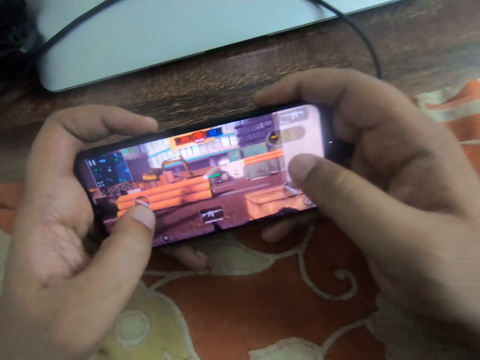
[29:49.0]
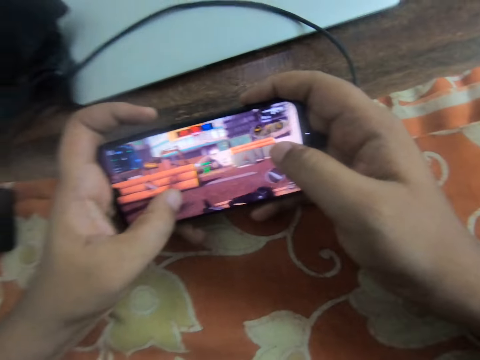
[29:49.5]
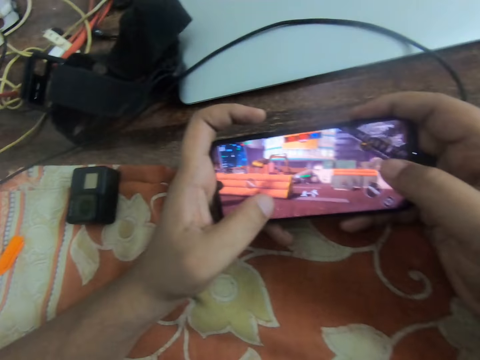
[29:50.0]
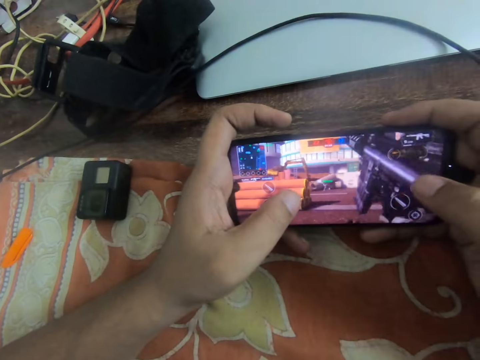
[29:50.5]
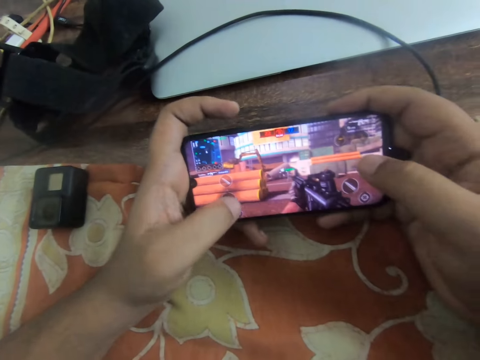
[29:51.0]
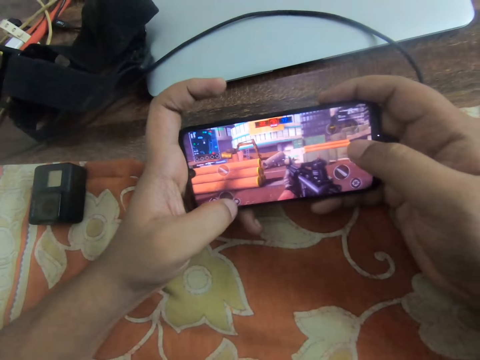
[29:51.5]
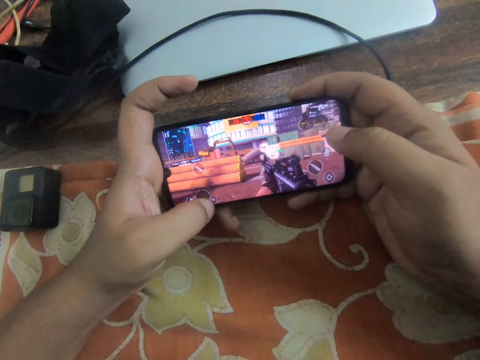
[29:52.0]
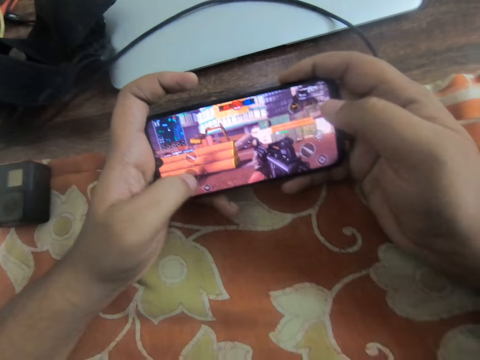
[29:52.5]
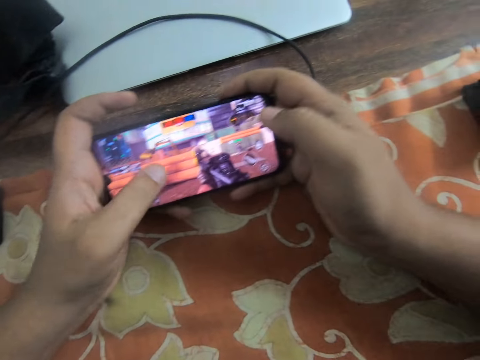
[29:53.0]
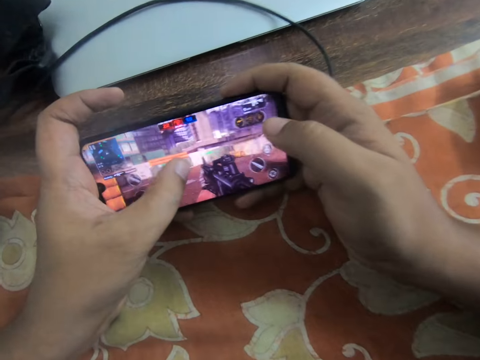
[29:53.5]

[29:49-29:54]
The camera wearer slides his left thumb on the screen.

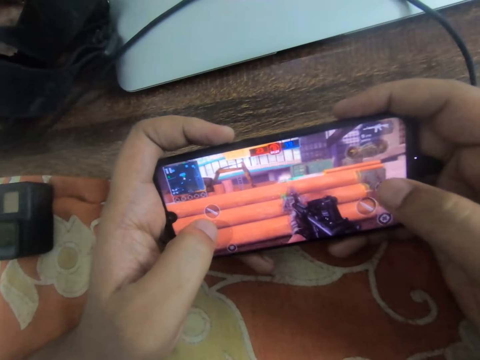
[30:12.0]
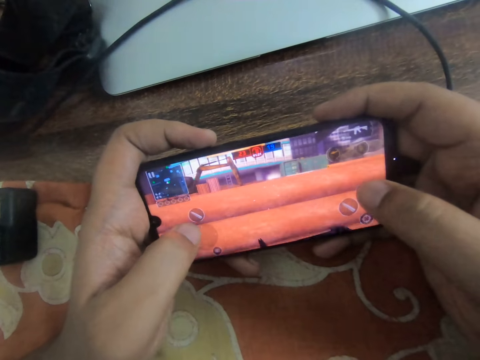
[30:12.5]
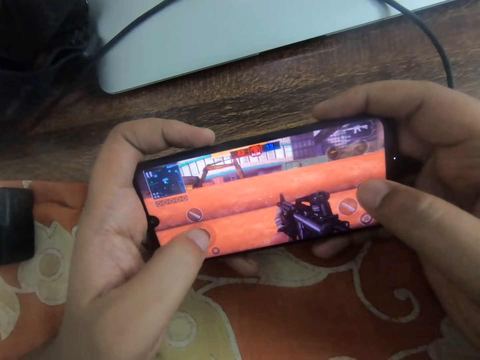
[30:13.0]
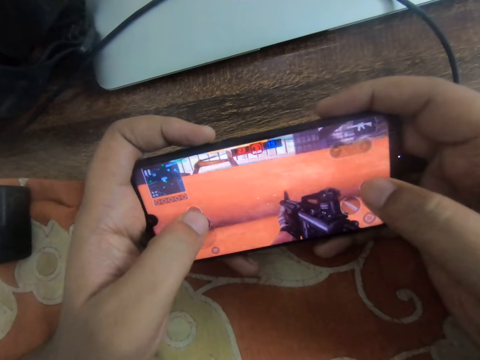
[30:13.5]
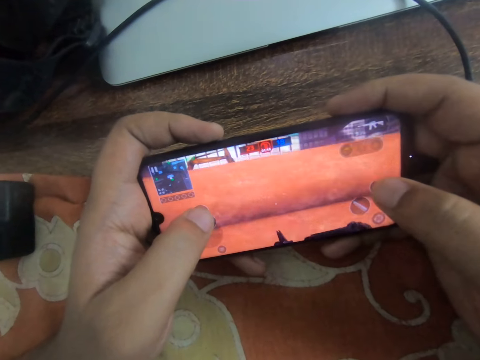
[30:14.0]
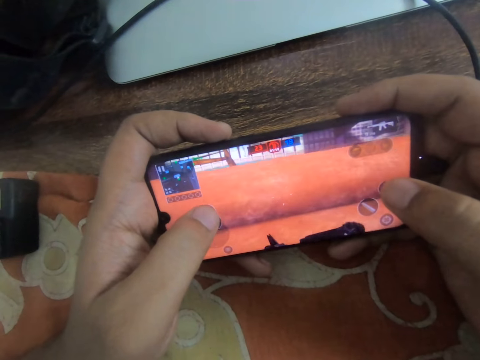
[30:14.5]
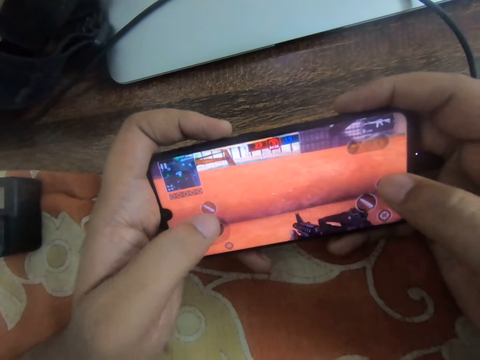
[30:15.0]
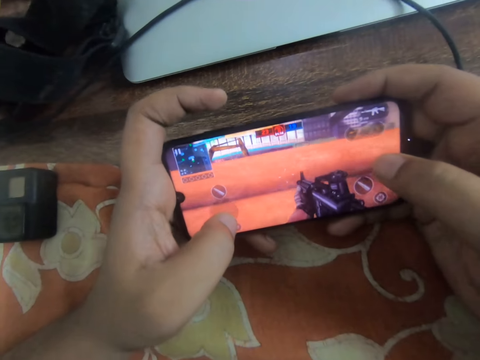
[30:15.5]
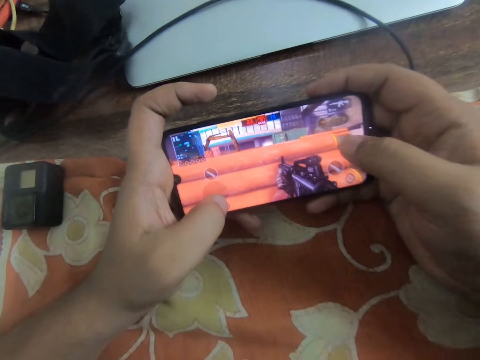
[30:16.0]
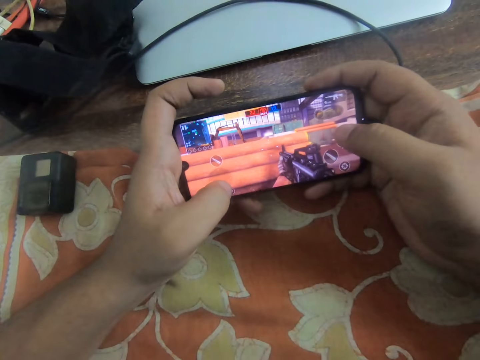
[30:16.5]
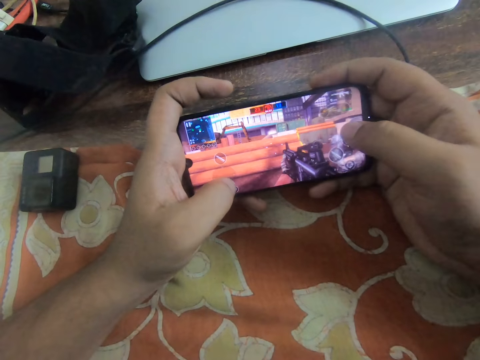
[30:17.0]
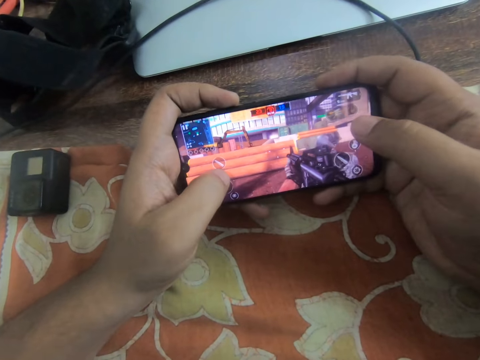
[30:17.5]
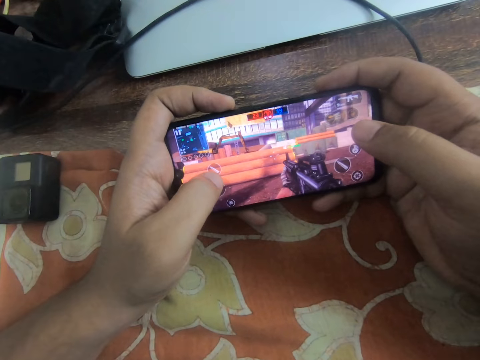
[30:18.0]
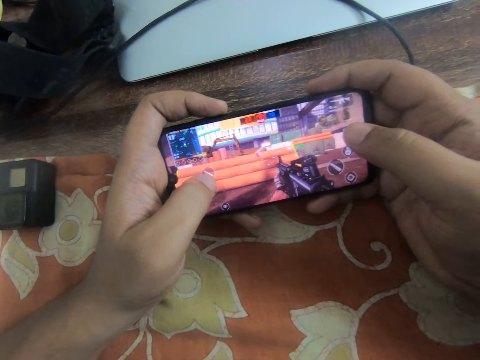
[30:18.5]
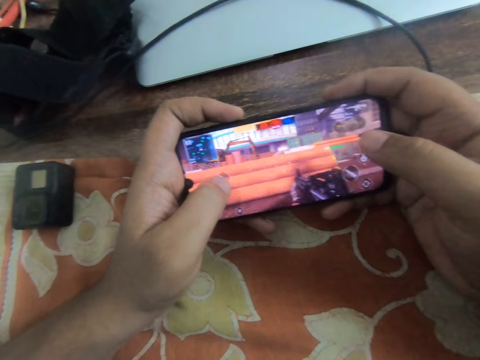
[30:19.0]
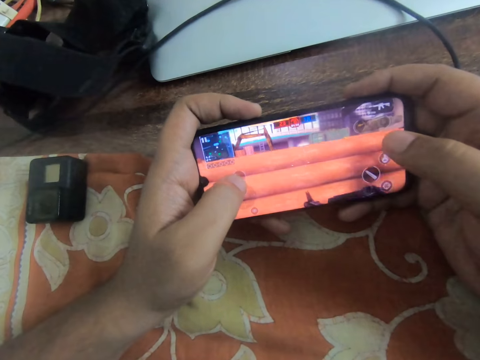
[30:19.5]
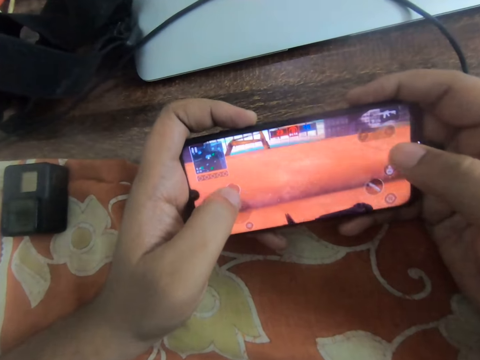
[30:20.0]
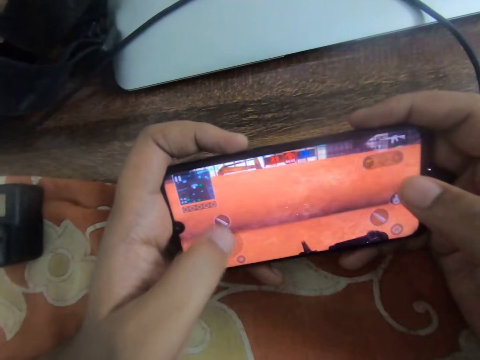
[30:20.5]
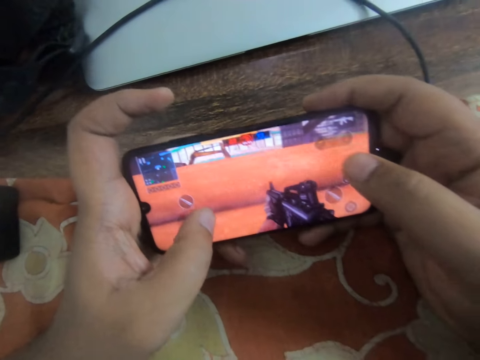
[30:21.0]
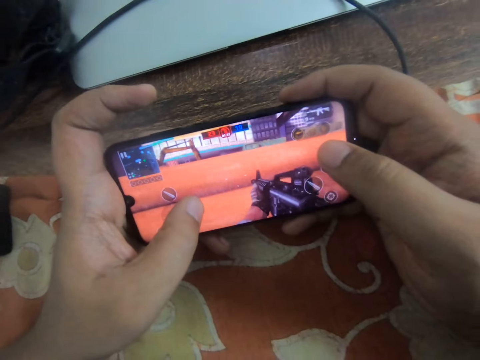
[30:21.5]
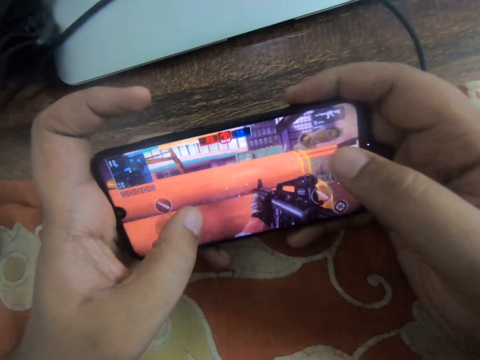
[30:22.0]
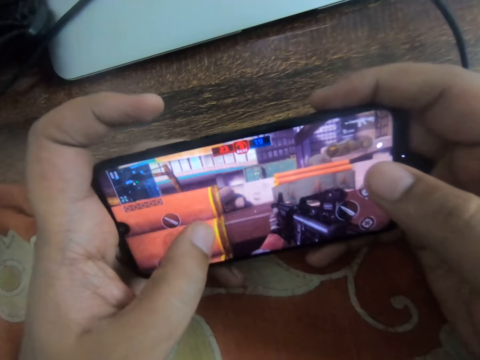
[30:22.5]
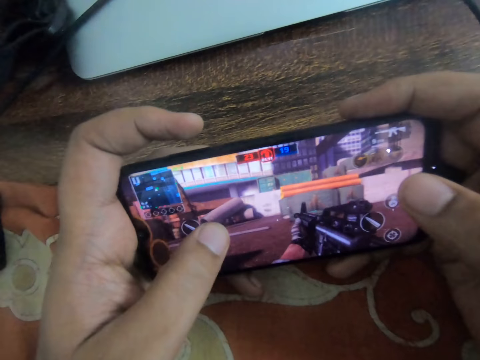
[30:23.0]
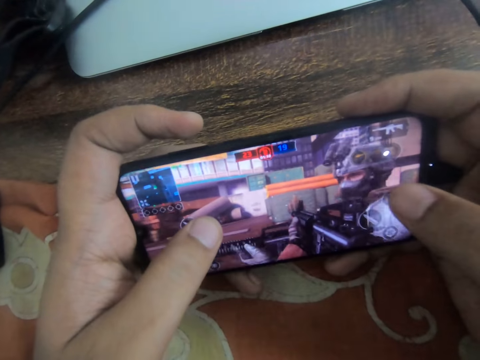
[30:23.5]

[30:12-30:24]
The camera wearer slides his left thumb on the screen repeatedly.

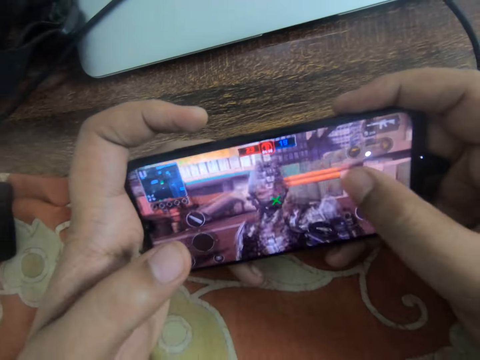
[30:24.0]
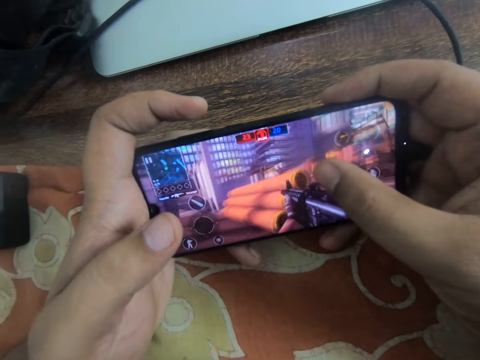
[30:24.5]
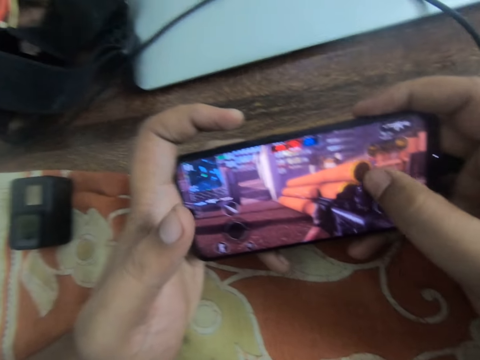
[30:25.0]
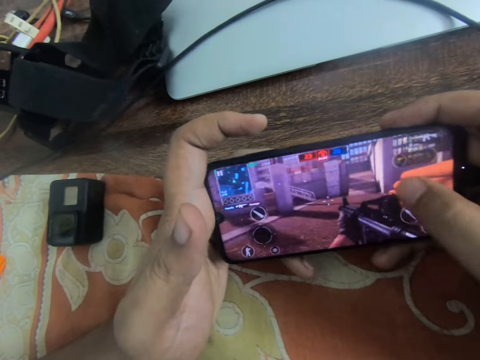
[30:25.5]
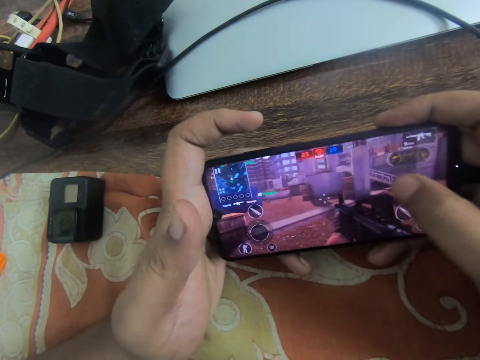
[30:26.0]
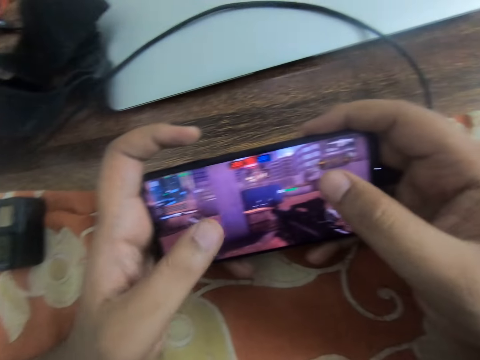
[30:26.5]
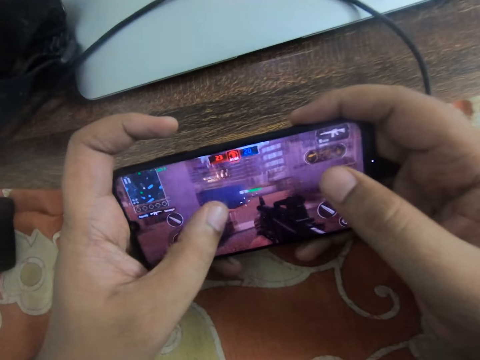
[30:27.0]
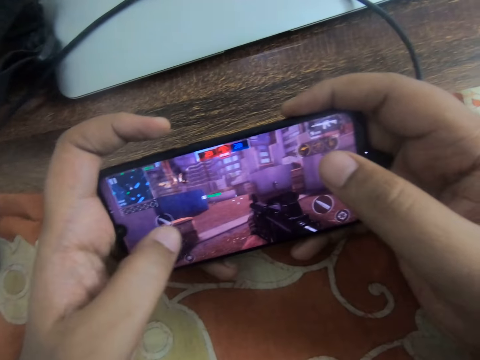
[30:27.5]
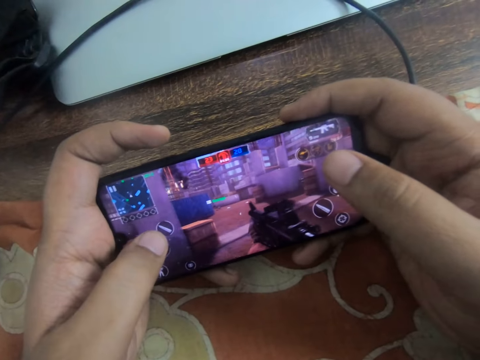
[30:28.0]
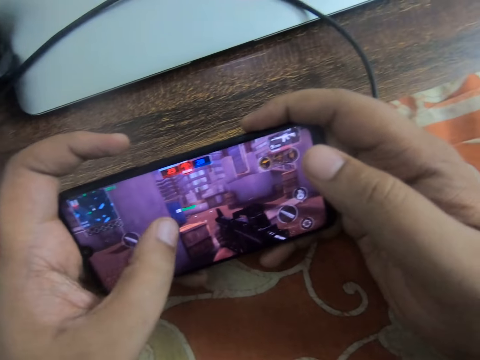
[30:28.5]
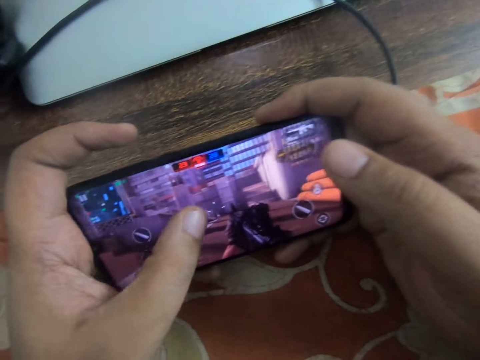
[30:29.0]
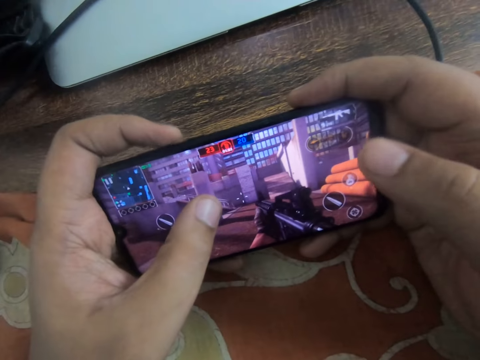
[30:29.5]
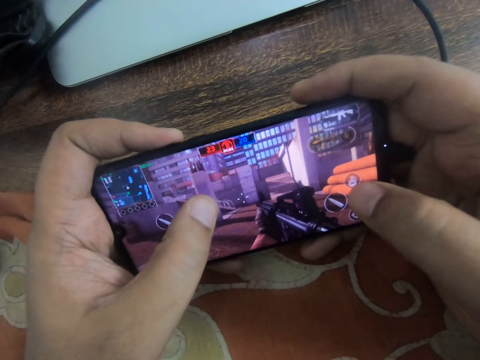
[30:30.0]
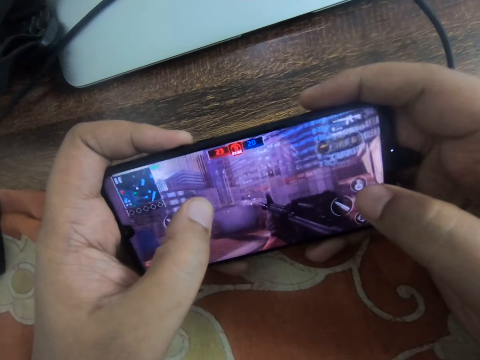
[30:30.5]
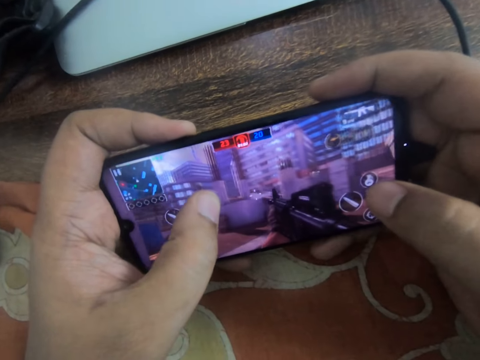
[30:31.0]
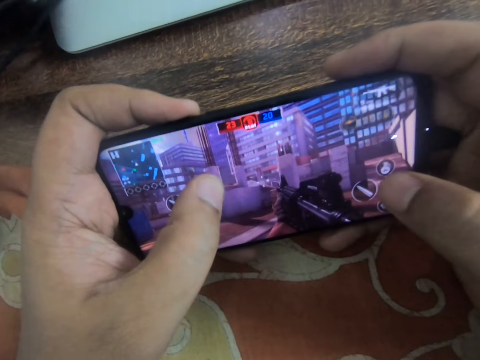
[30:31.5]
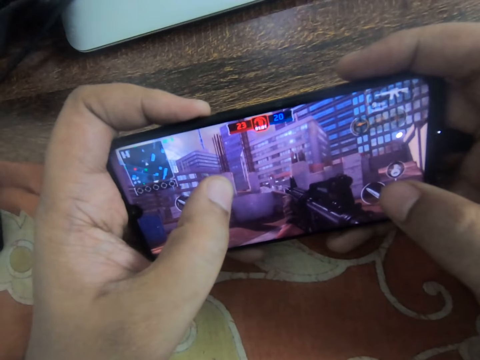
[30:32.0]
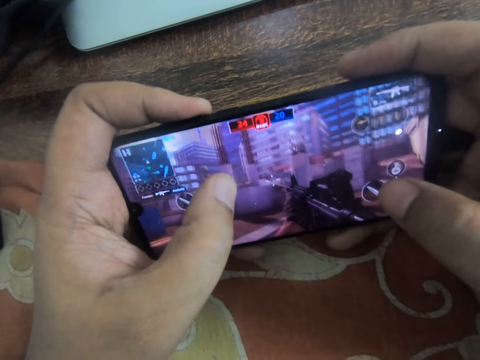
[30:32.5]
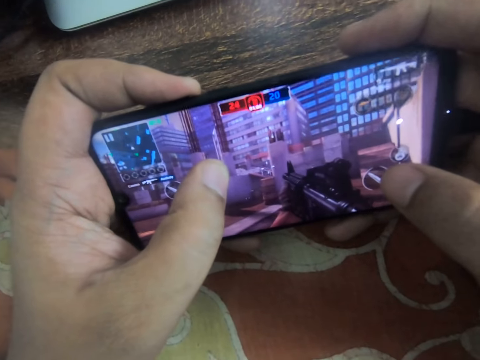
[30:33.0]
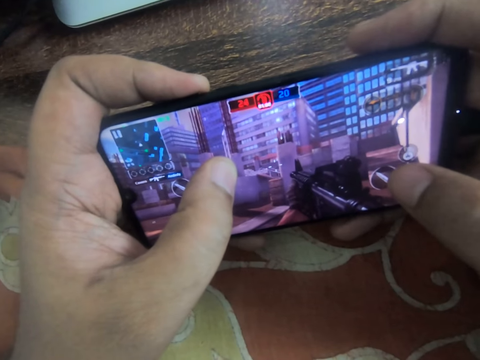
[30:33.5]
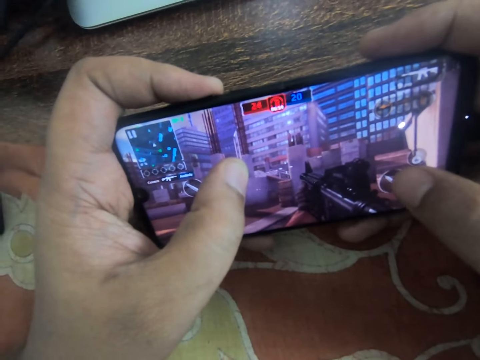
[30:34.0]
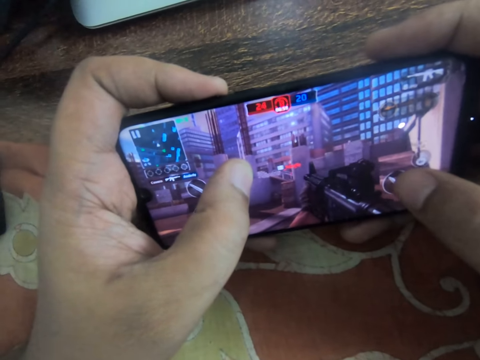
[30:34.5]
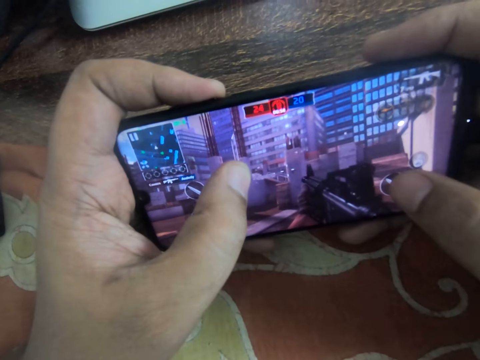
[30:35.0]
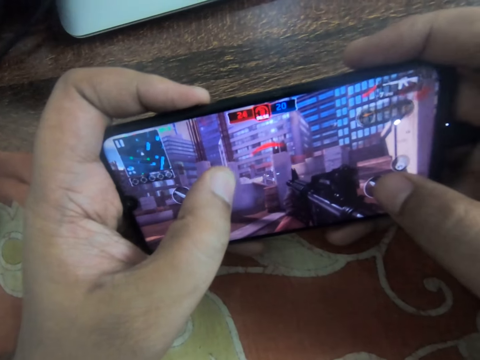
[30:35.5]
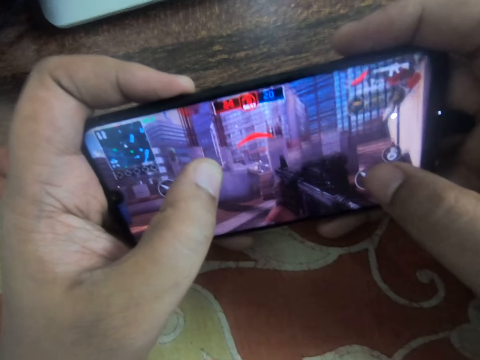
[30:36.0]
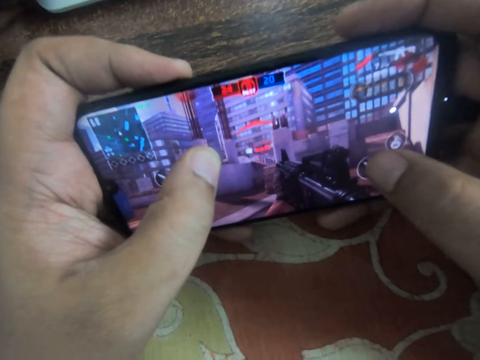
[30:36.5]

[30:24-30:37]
The camera wearer slides his right thumb on the screen repeatedly. He slides his left thumb on the screen. He slides his left thumb on the screen again. He taps the screen with his right thumb.
